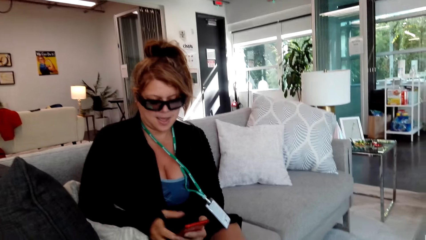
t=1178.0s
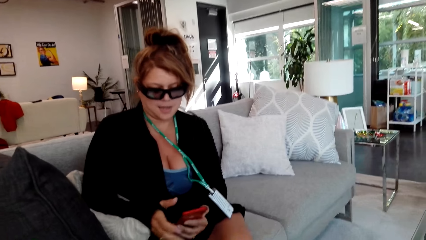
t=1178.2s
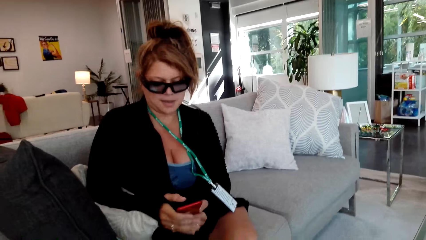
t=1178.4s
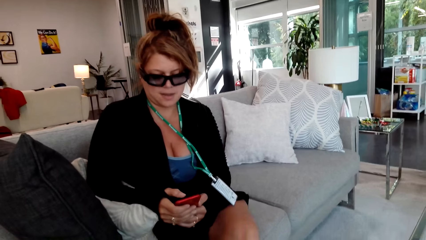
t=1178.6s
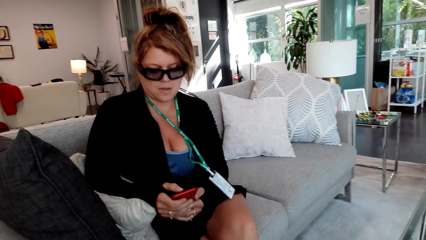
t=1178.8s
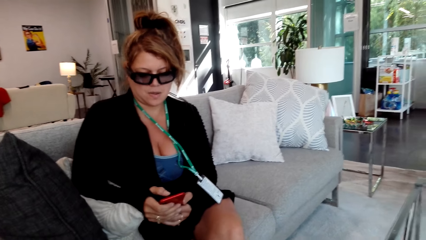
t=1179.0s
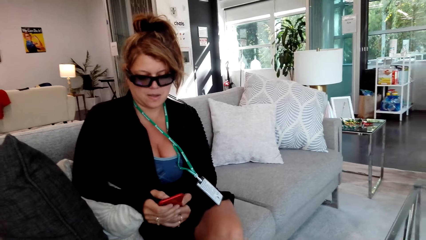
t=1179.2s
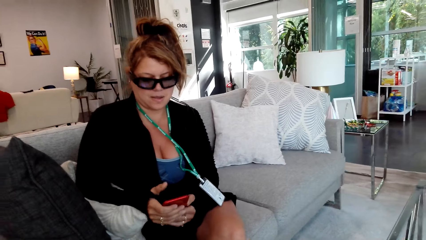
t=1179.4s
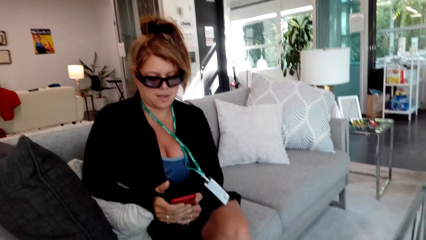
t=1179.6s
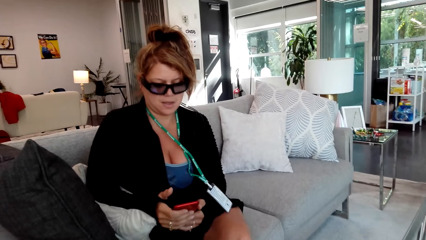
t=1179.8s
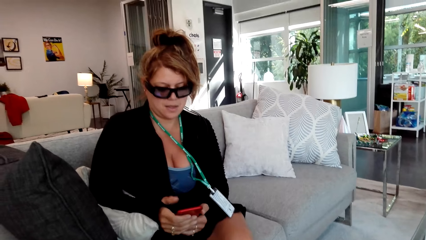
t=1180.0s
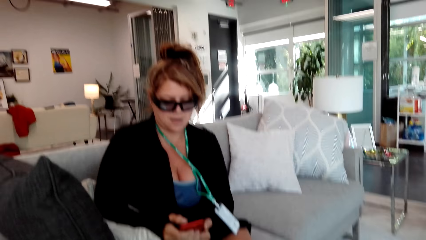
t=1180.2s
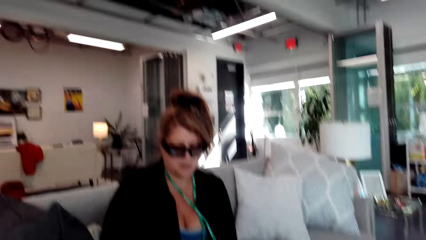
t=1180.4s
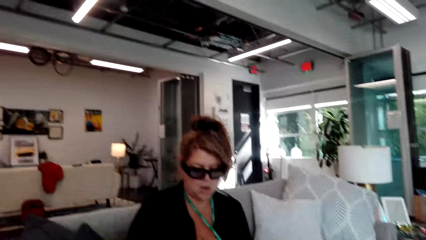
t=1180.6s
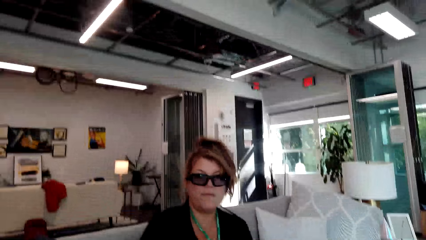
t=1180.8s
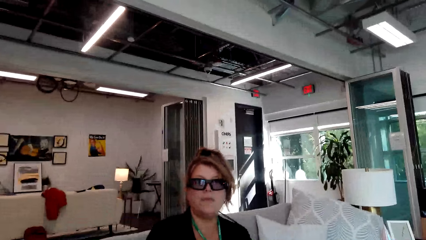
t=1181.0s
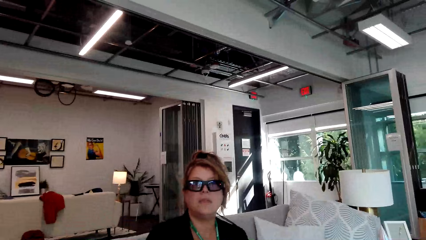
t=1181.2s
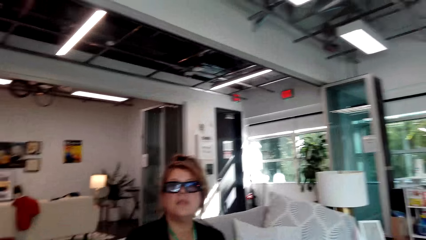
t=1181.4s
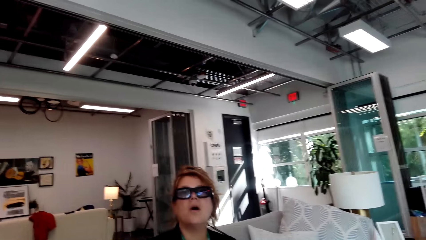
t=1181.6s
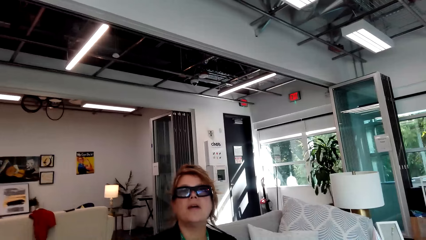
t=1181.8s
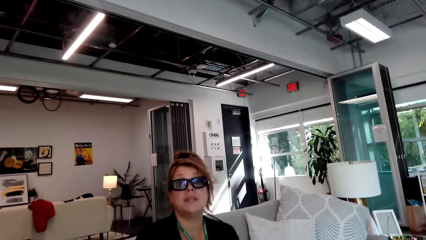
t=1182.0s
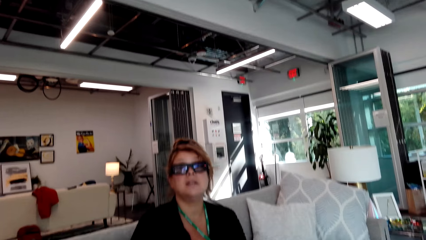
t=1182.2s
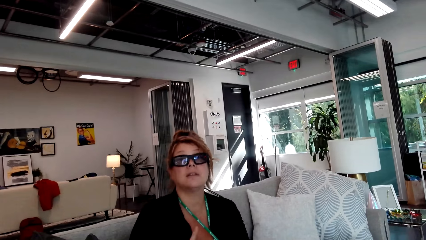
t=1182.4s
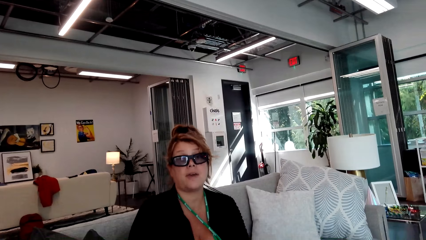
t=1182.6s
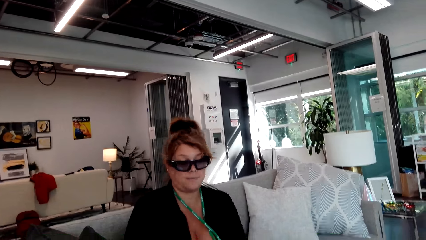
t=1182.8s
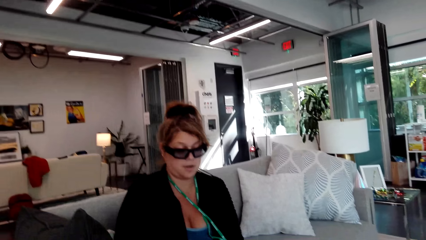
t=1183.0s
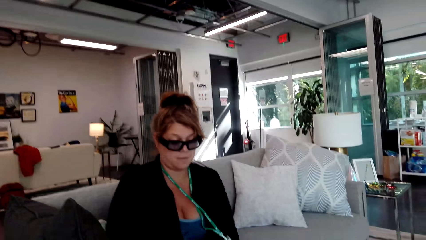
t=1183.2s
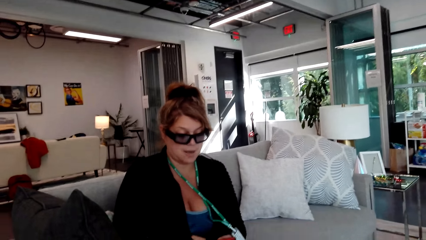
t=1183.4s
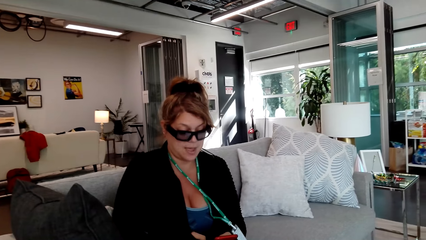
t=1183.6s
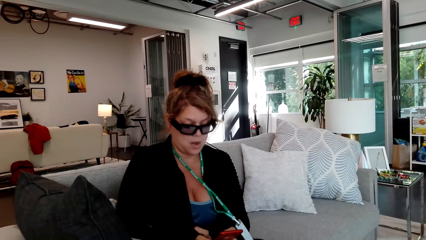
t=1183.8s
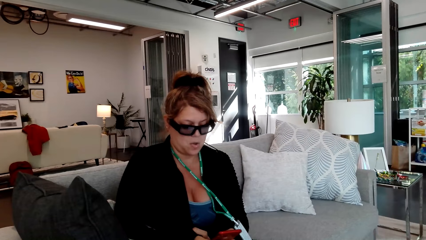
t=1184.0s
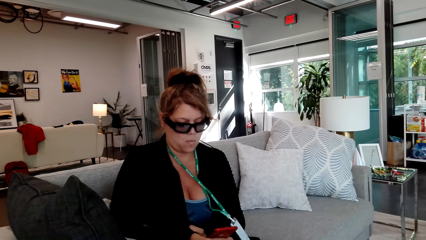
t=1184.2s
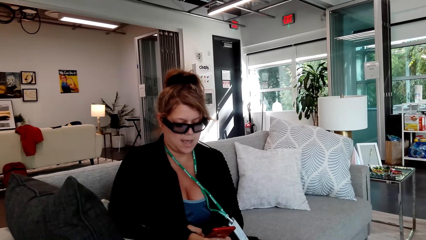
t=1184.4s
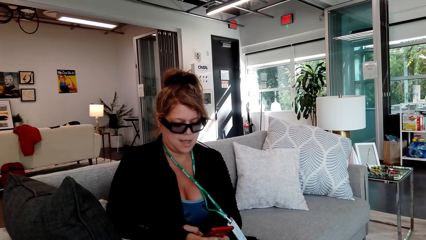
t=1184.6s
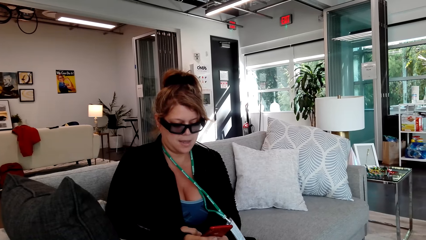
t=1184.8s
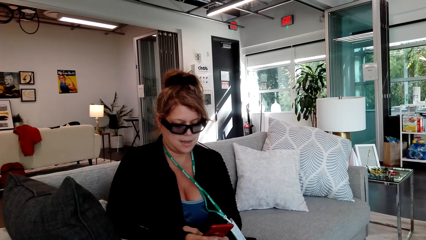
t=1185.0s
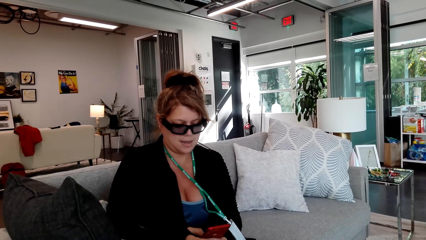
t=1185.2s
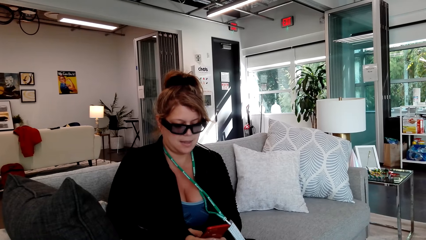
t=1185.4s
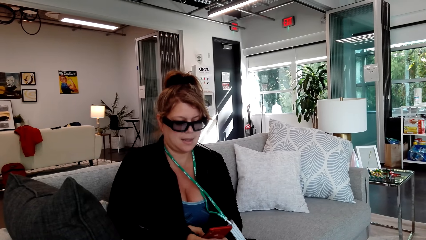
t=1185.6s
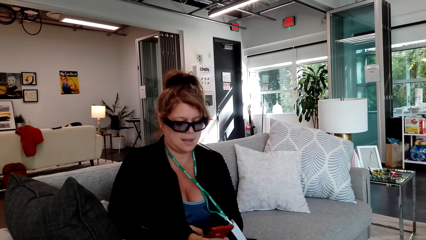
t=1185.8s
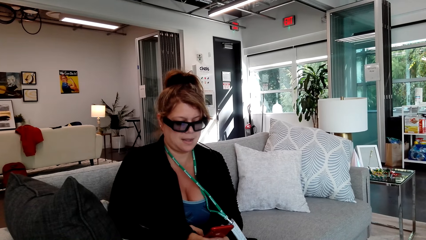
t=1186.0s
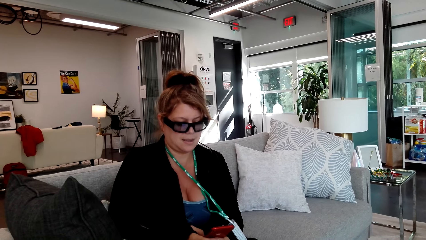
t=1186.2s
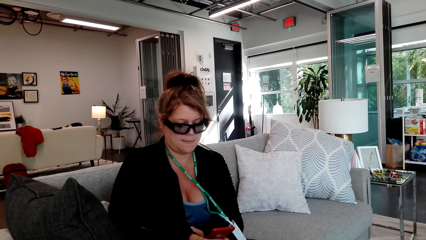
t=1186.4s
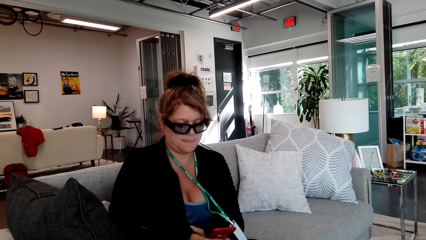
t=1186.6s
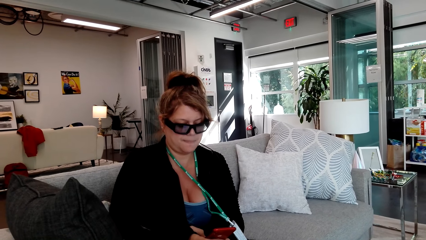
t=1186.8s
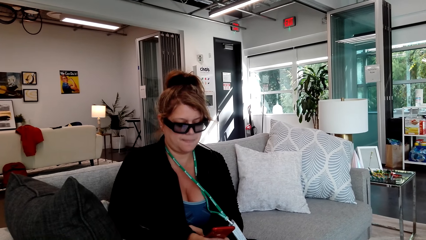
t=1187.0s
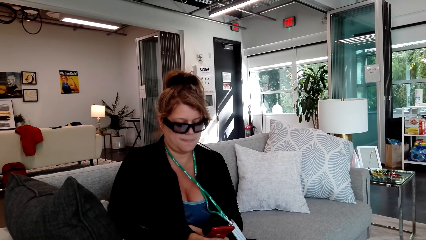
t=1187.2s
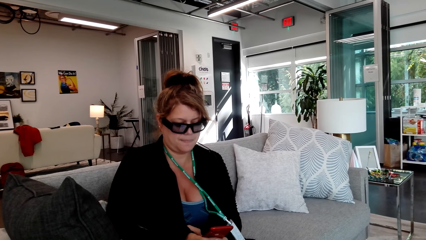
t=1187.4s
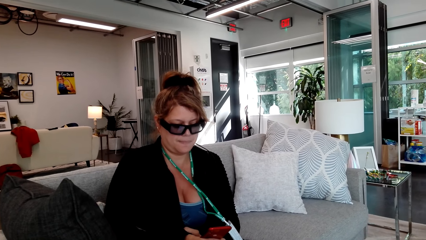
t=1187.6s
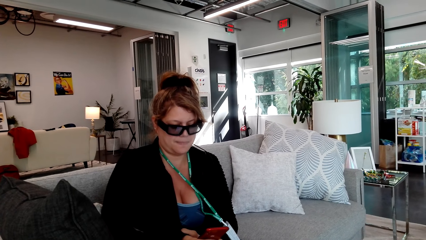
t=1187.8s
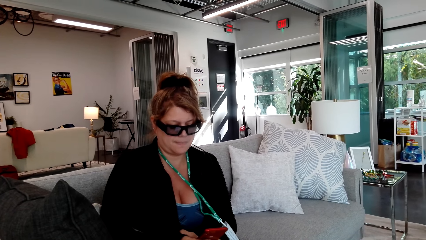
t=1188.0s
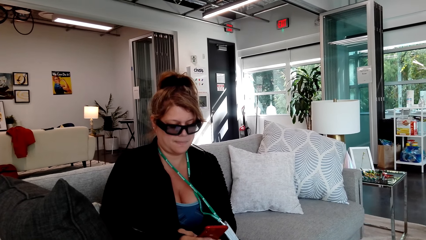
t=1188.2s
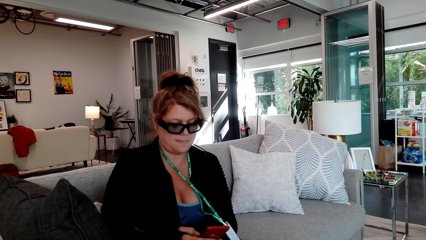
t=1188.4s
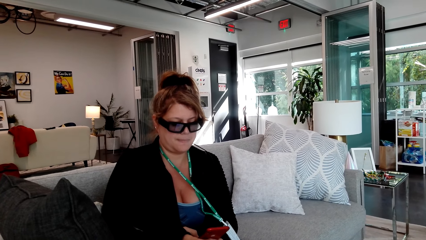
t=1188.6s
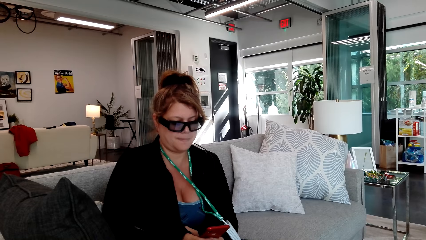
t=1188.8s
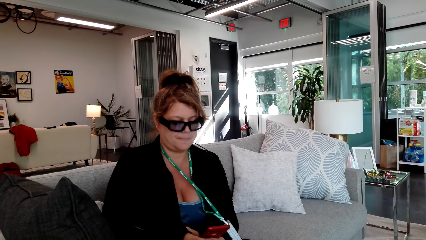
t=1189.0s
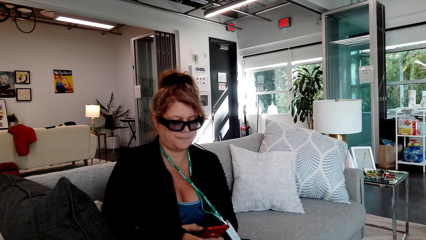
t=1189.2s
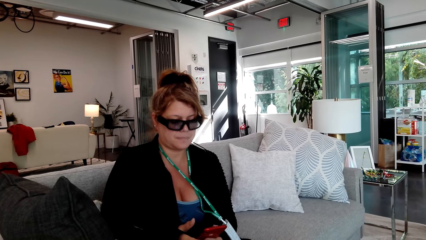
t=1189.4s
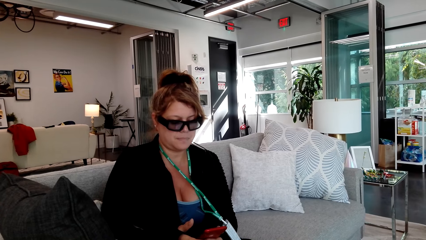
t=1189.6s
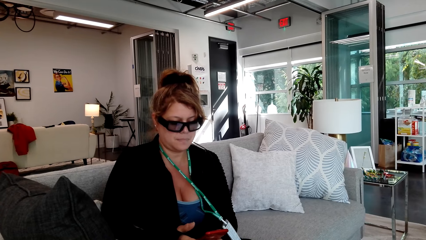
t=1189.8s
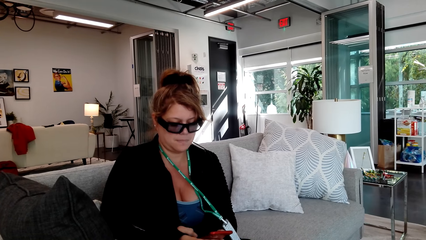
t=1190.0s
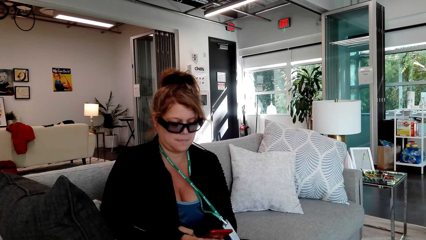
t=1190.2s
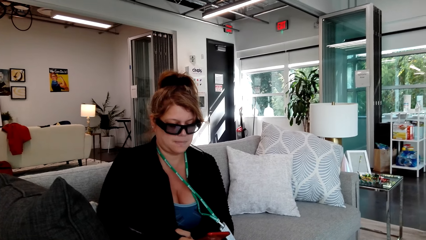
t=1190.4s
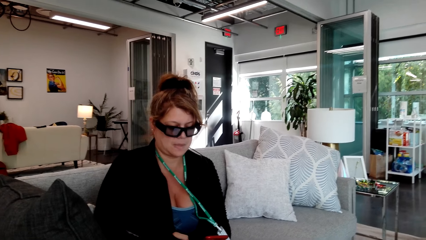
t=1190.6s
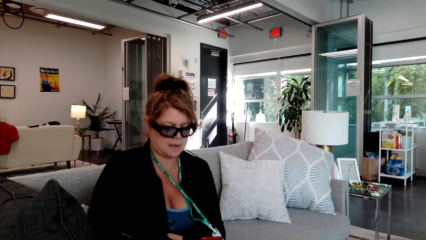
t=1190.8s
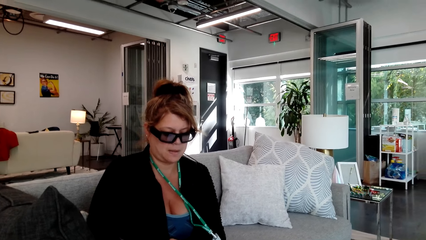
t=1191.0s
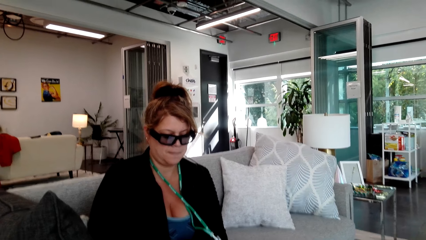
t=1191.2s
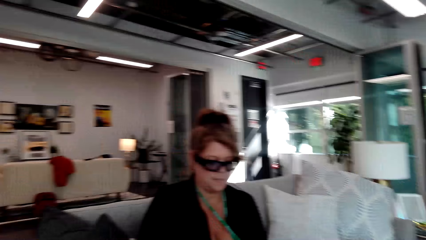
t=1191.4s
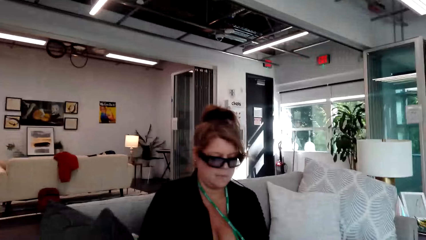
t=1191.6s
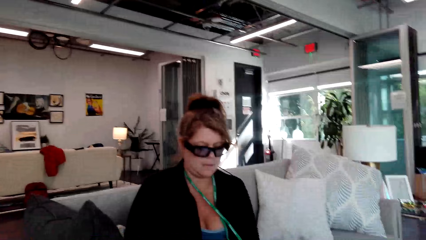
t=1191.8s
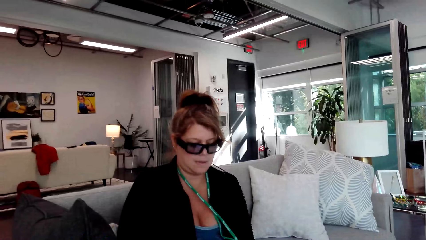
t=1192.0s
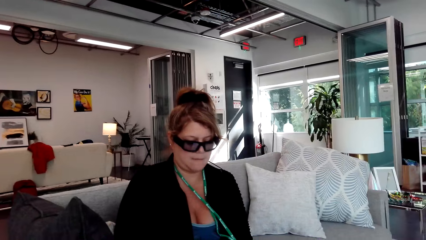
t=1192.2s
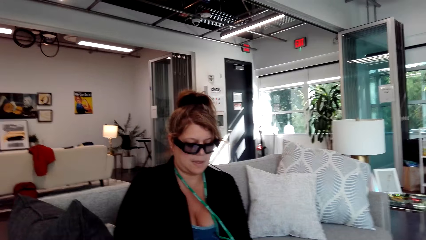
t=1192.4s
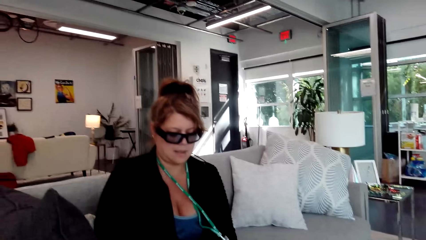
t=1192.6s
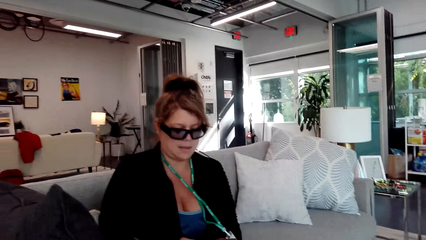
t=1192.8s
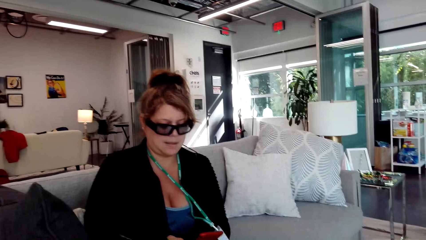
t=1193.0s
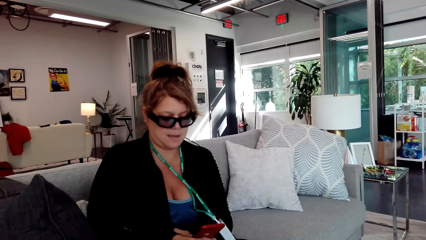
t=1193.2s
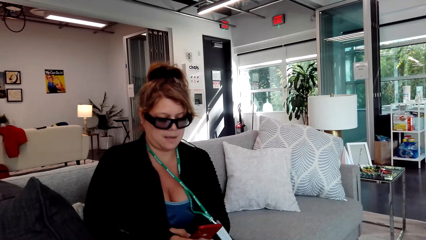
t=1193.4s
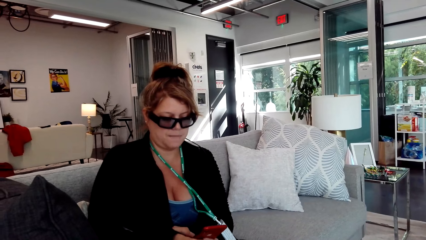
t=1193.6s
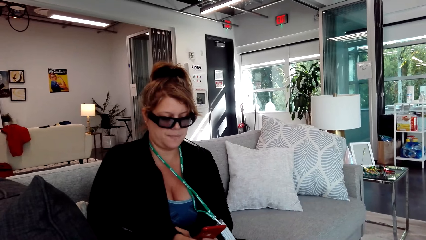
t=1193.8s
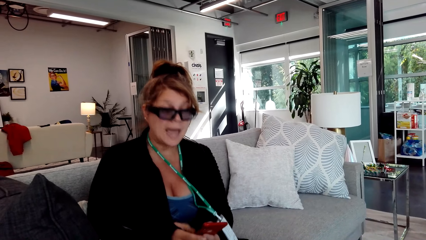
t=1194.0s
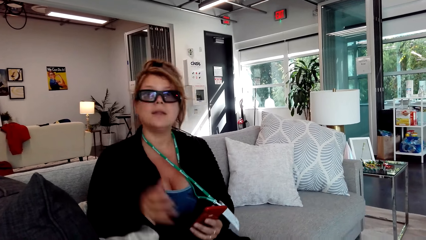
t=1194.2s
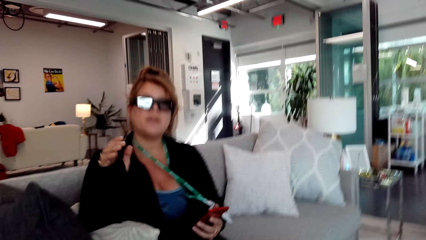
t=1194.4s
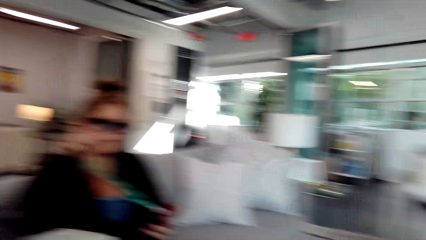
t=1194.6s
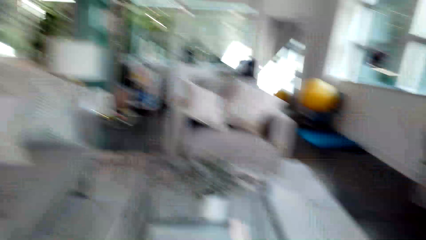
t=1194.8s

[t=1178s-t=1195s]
The camera wearer converses with a woman. The woman scrolls her cellphone. The camera wearer converses with the woman. The woman scrolls her cellphone. The camera wearer converses with the woman.
